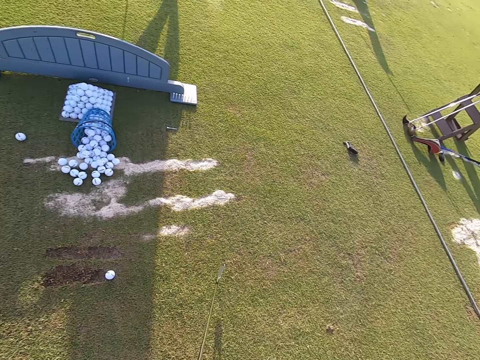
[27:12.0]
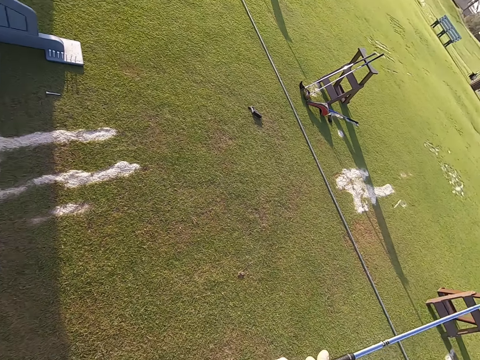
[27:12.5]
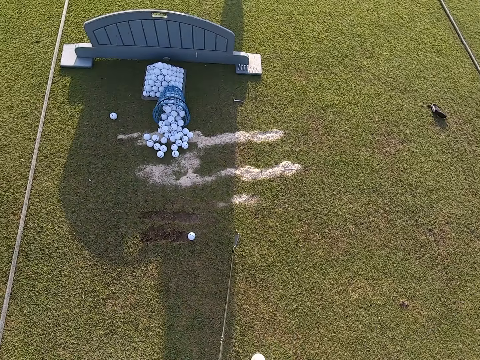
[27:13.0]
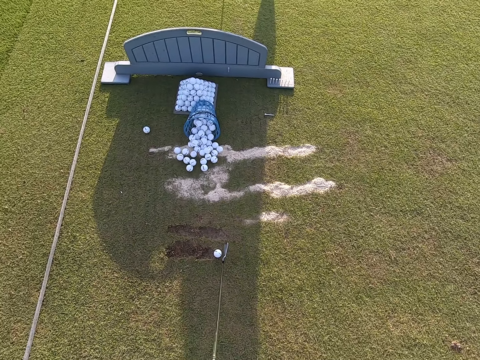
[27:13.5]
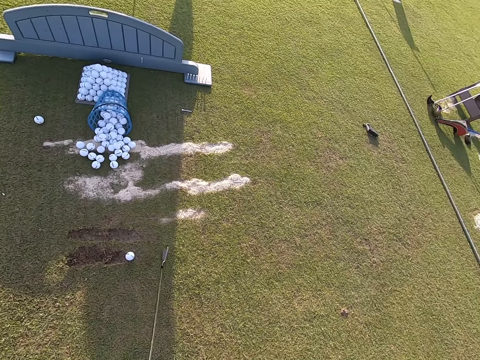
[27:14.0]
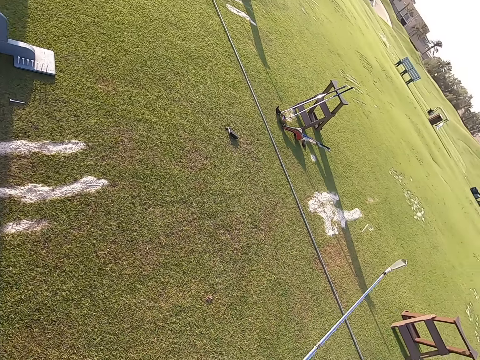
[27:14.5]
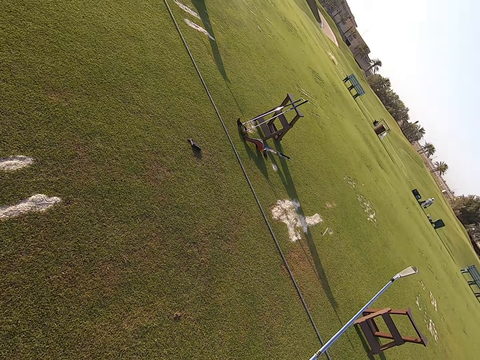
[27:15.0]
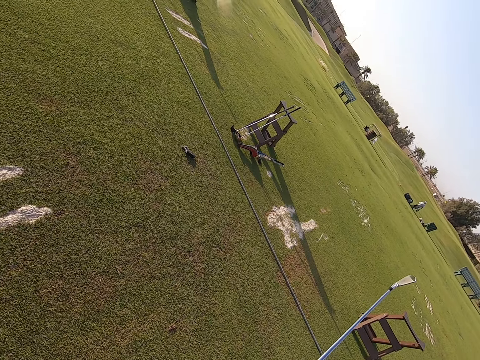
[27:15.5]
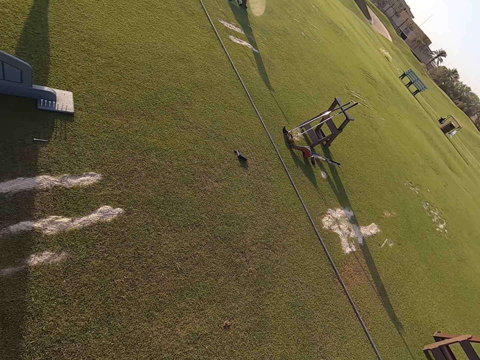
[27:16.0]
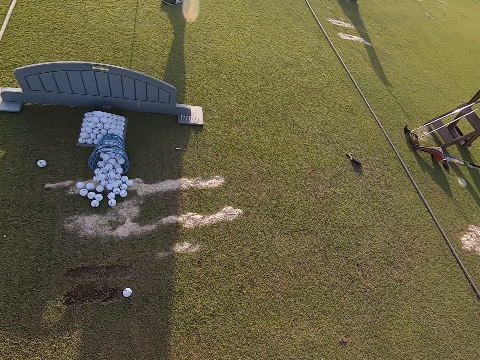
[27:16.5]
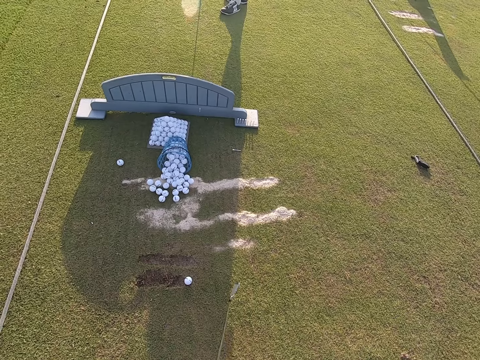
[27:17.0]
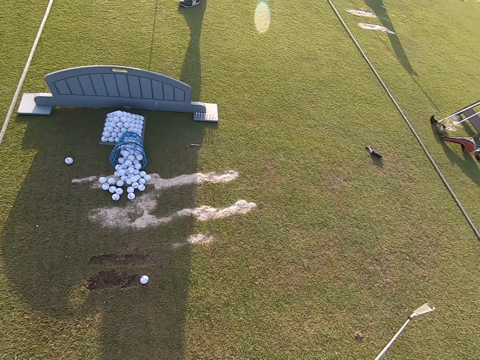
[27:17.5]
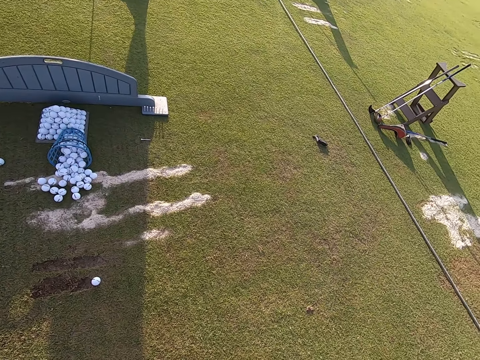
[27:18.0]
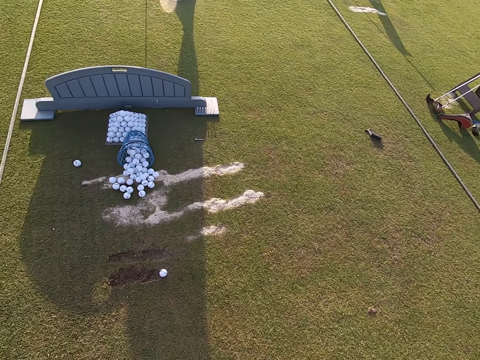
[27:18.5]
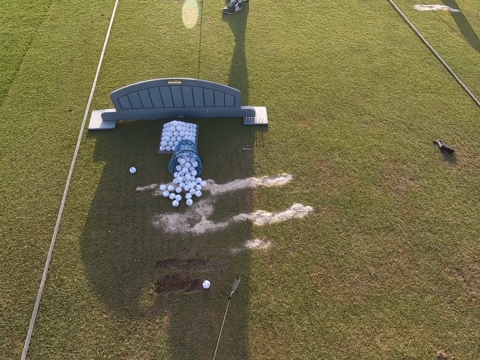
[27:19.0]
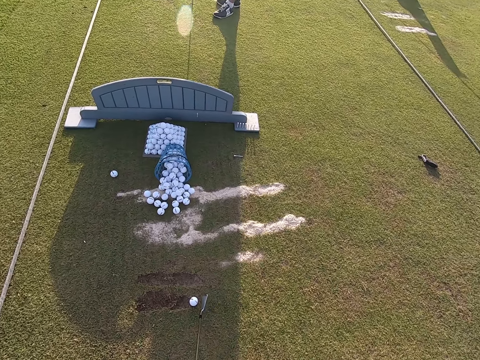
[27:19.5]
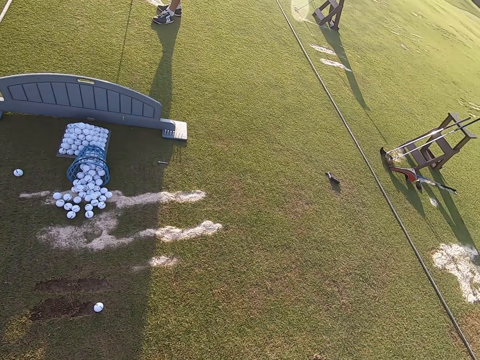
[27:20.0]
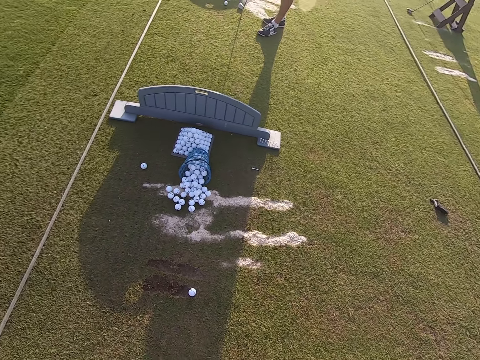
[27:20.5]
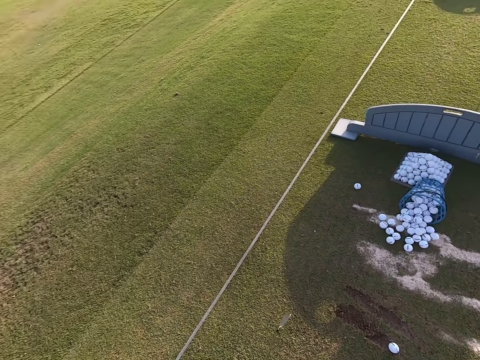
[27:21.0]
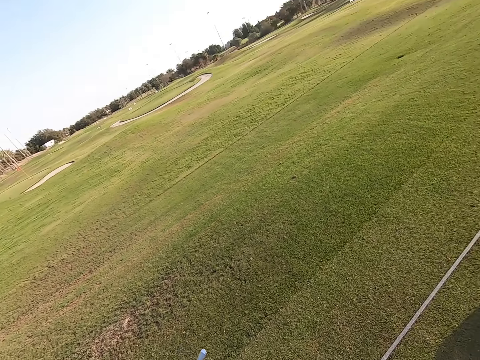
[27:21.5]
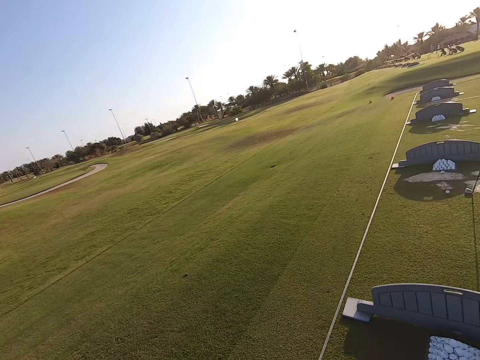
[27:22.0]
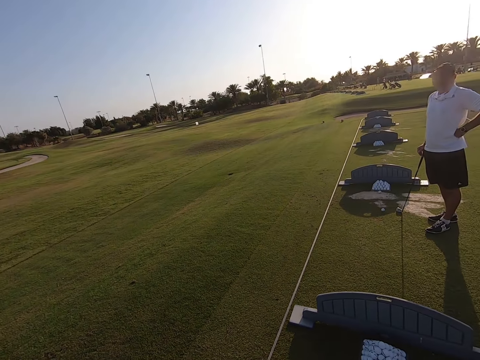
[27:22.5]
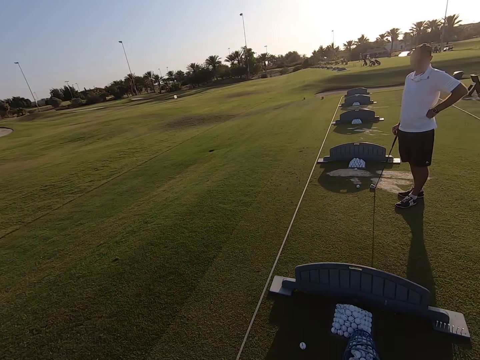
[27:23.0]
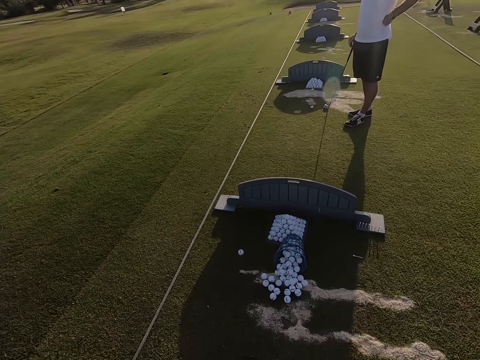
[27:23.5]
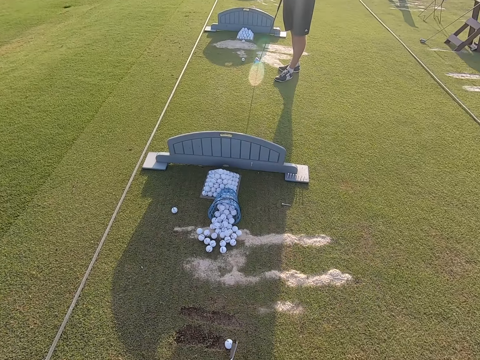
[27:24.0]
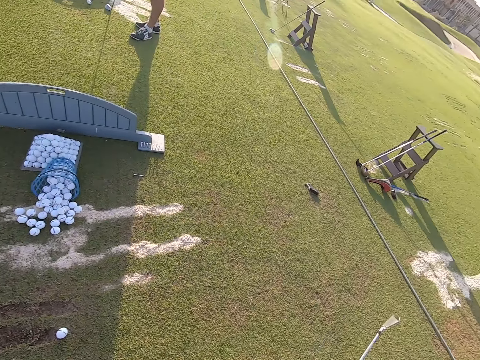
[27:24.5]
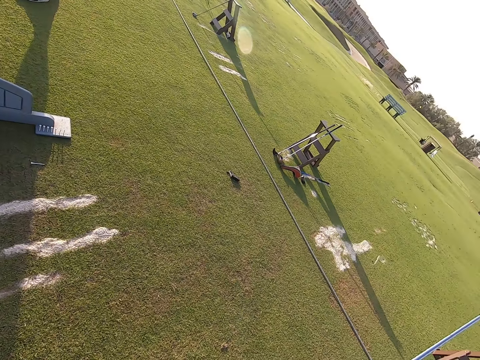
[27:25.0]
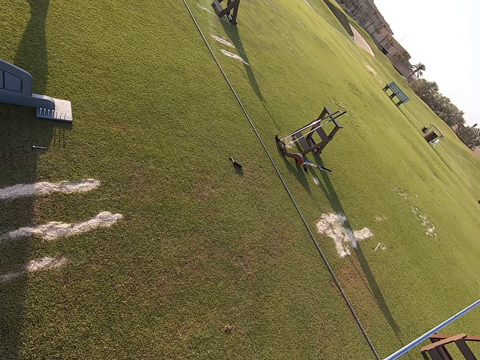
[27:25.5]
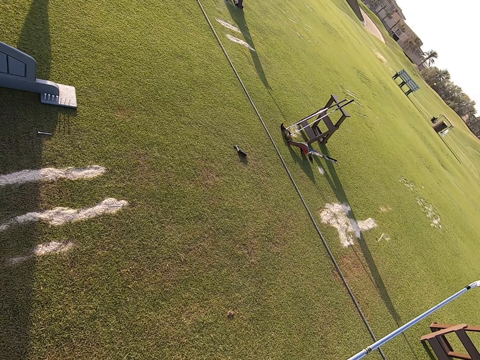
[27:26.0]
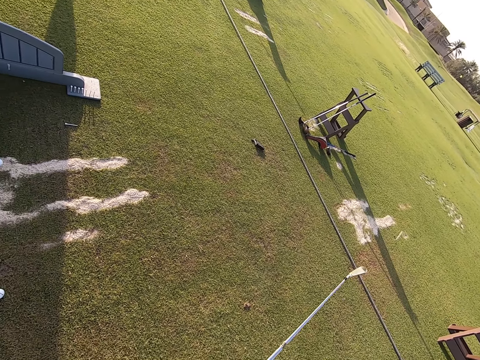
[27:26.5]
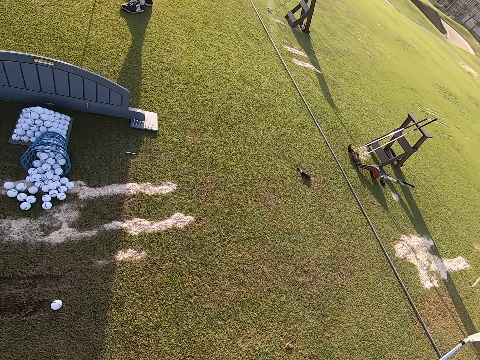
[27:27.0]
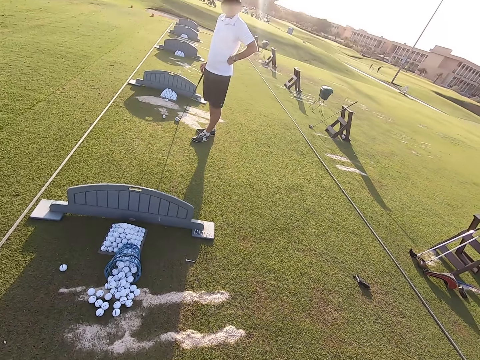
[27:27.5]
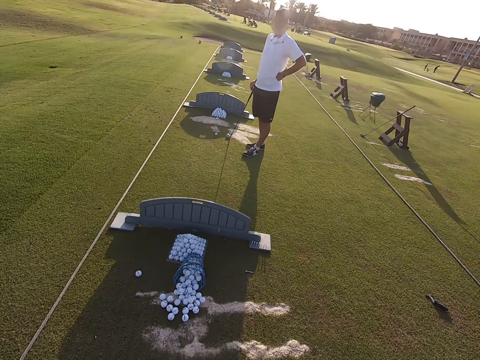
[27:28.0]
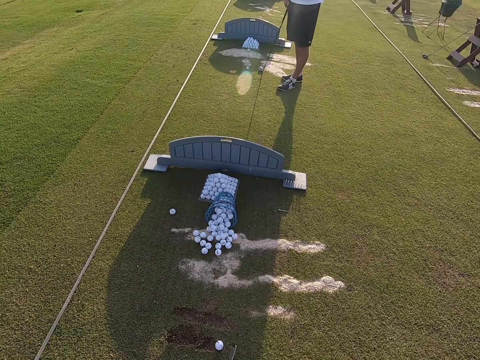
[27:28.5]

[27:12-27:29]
The camera wearer moves the golf stick around. A person stands on the ground. The camera wearer looks around the golf field.

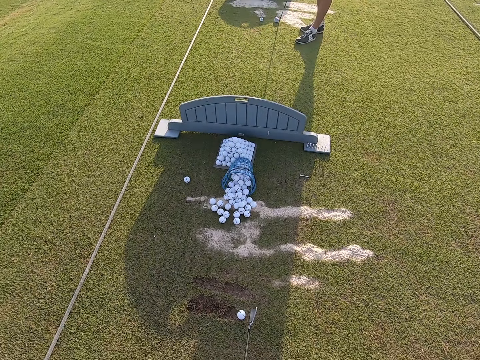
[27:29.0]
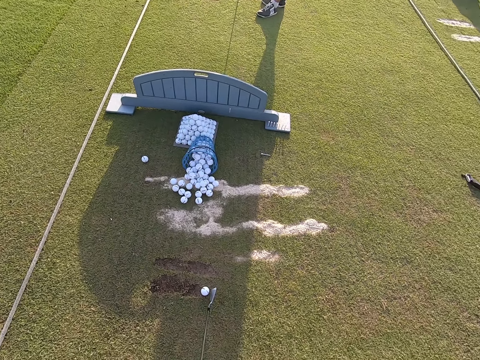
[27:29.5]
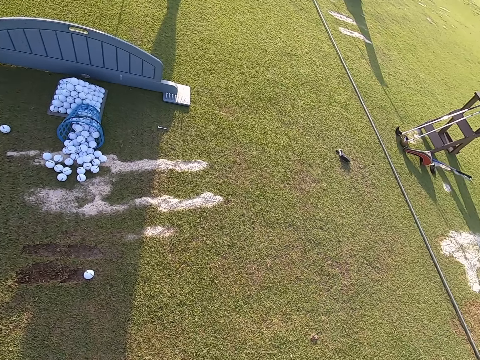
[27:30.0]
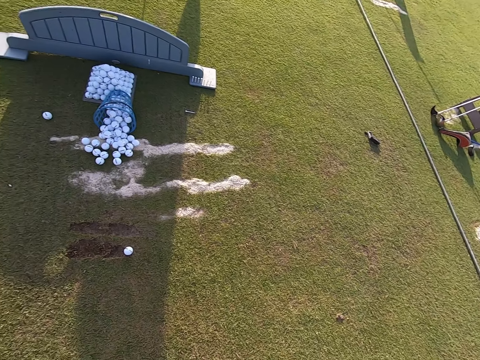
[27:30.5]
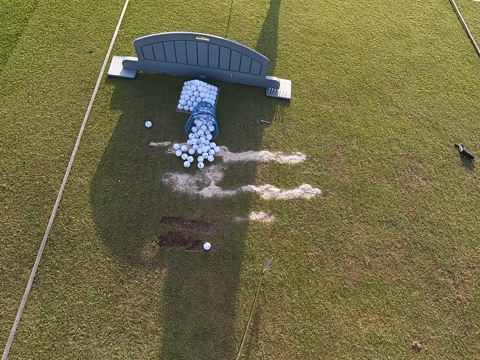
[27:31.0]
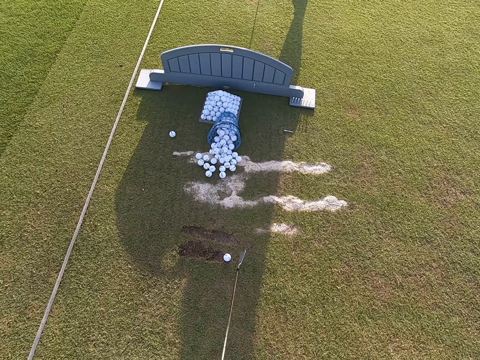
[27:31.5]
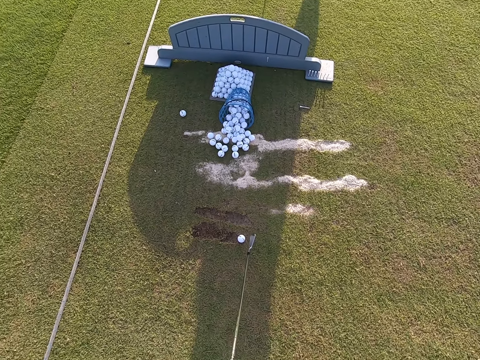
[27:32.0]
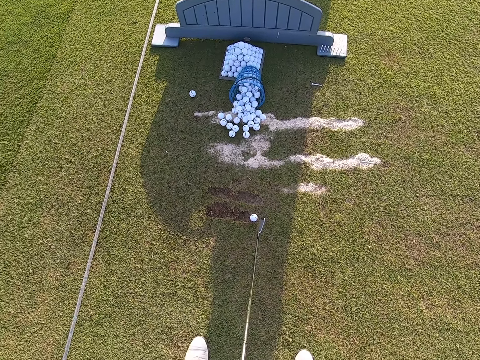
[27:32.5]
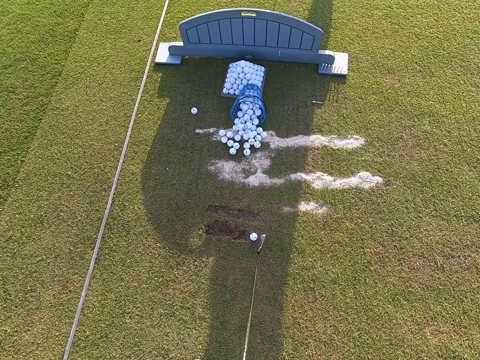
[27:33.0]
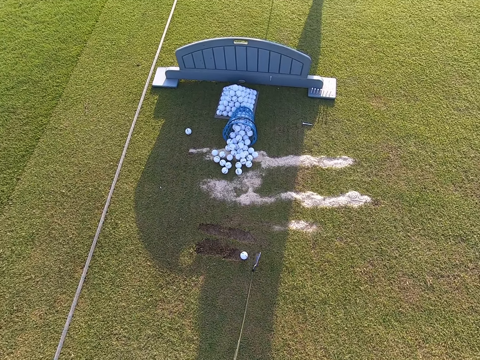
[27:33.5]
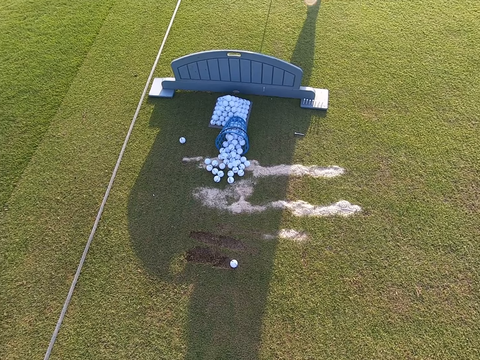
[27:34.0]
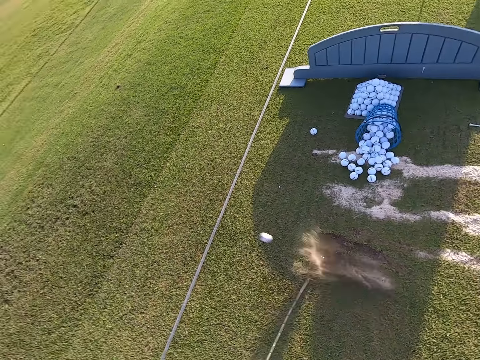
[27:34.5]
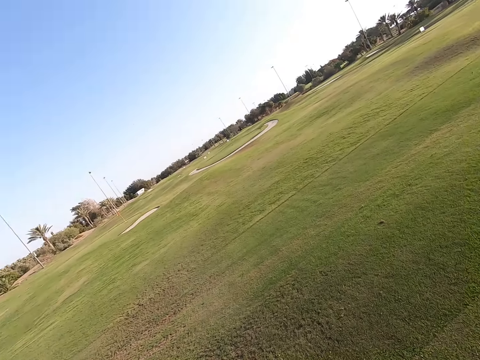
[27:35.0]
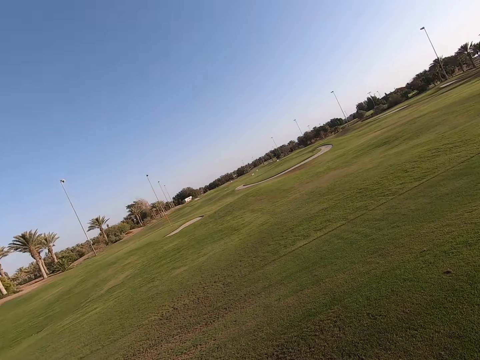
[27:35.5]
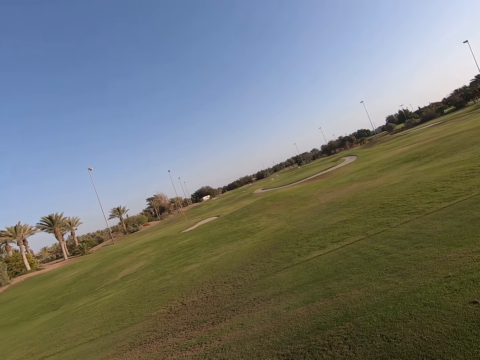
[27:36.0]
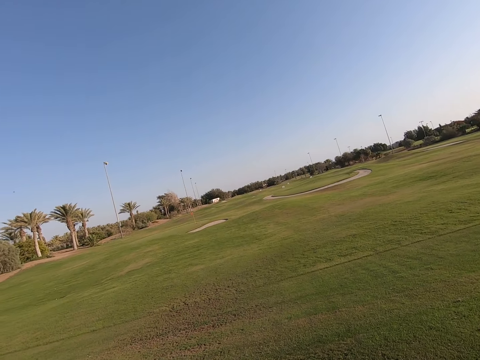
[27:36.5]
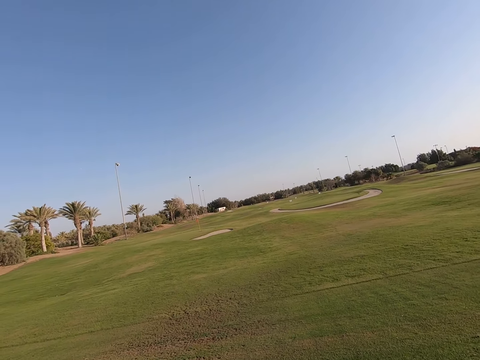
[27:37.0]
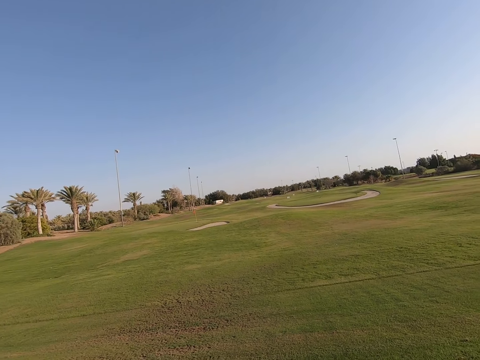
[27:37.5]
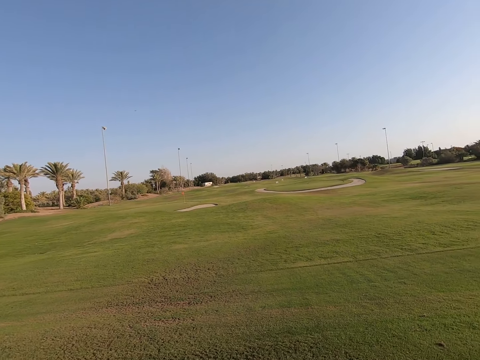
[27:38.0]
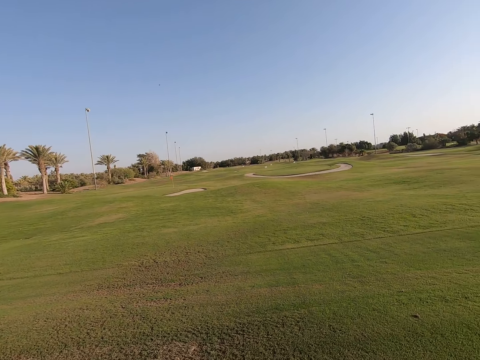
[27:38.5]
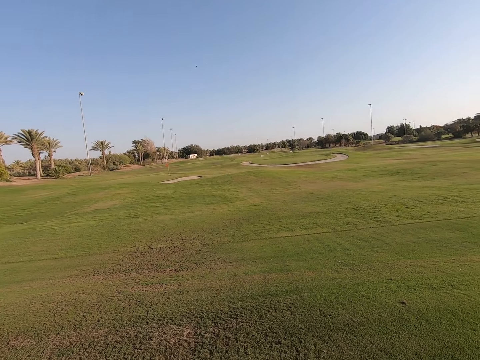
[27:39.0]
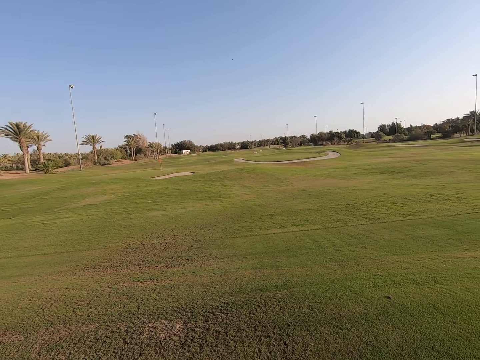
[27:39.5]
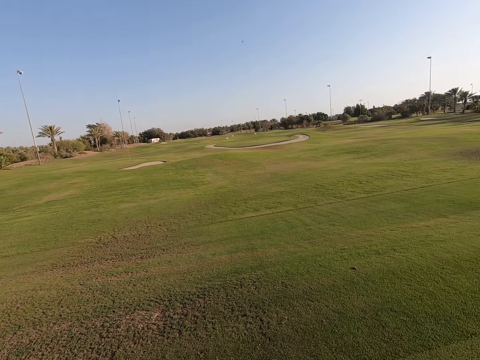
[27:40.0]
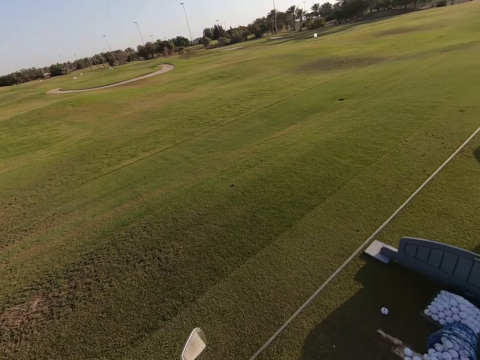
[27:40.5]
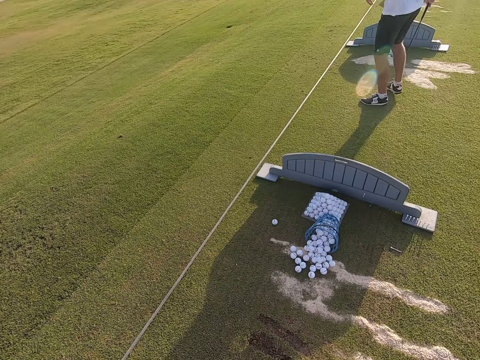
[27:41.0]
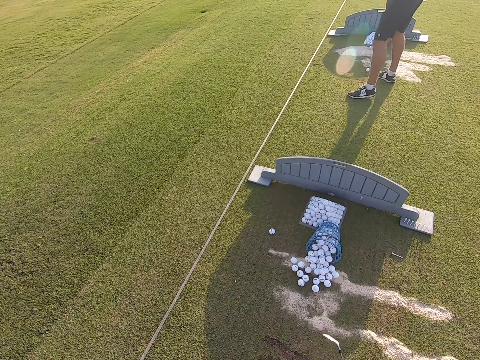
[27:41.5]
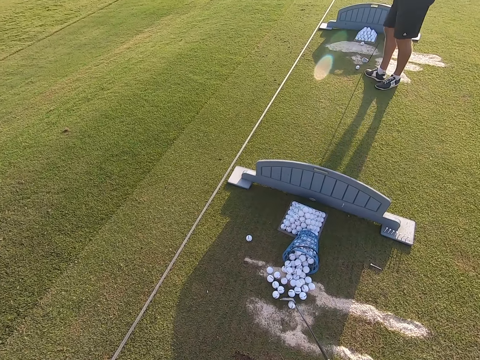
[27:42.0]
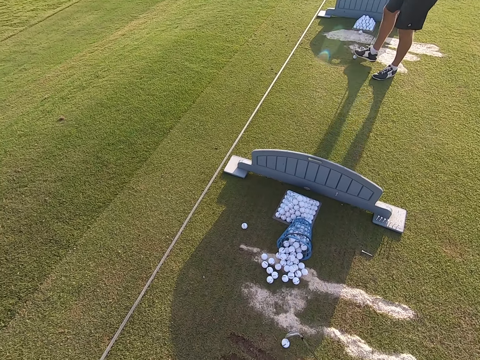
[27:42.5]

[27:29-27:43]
The camera wearer plays the golf game. They look around the golf field.
